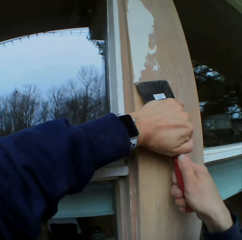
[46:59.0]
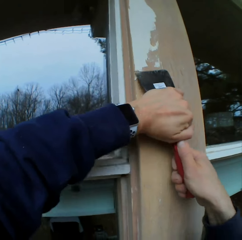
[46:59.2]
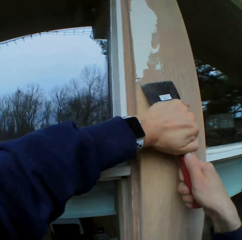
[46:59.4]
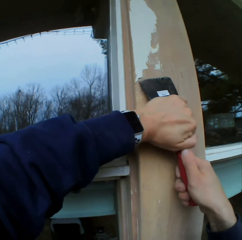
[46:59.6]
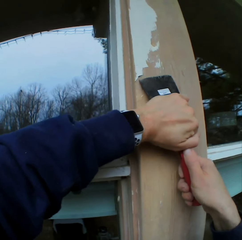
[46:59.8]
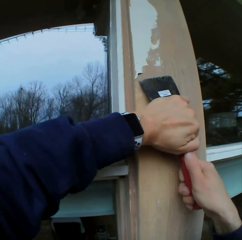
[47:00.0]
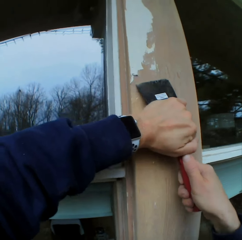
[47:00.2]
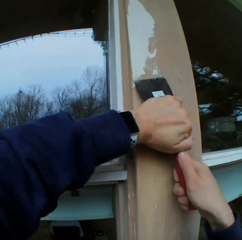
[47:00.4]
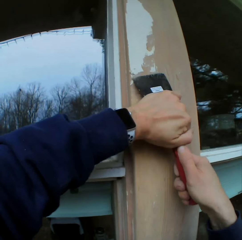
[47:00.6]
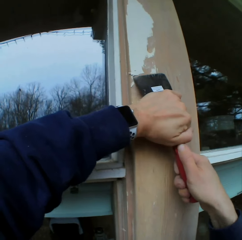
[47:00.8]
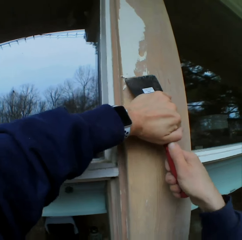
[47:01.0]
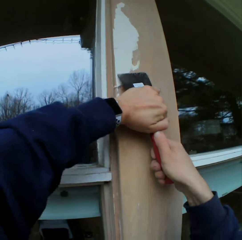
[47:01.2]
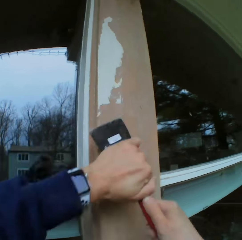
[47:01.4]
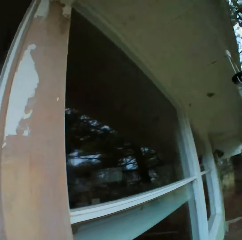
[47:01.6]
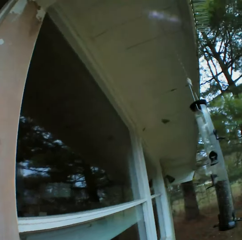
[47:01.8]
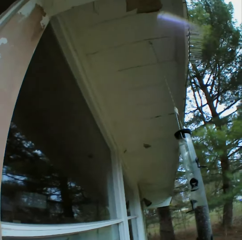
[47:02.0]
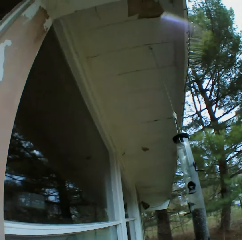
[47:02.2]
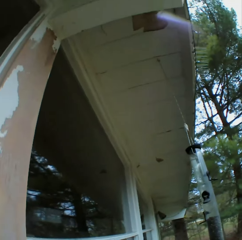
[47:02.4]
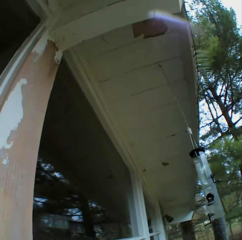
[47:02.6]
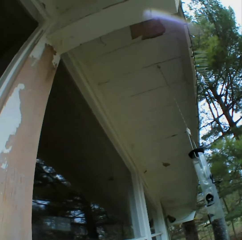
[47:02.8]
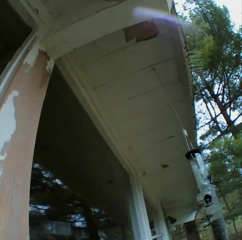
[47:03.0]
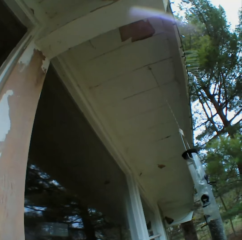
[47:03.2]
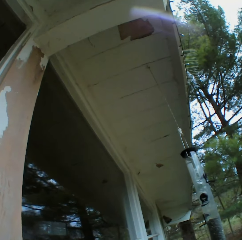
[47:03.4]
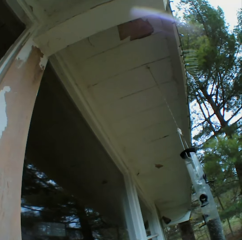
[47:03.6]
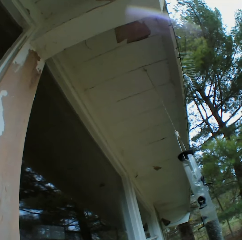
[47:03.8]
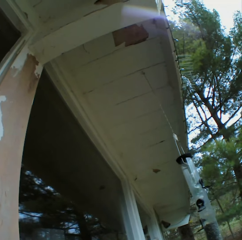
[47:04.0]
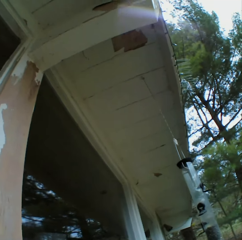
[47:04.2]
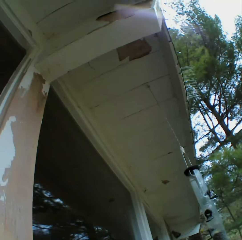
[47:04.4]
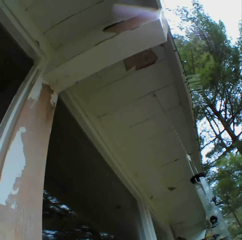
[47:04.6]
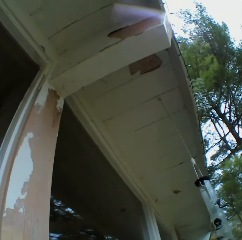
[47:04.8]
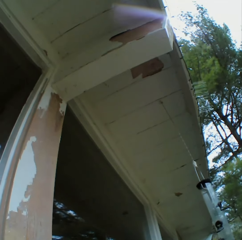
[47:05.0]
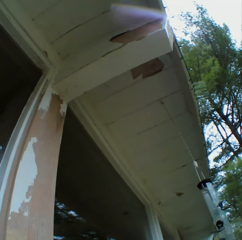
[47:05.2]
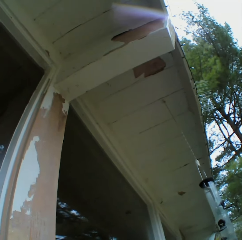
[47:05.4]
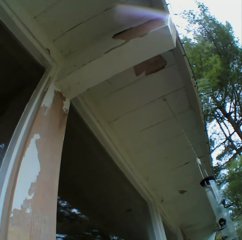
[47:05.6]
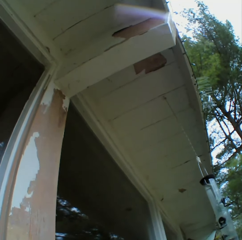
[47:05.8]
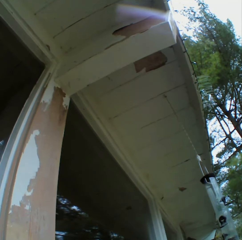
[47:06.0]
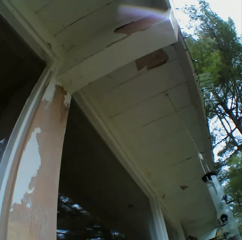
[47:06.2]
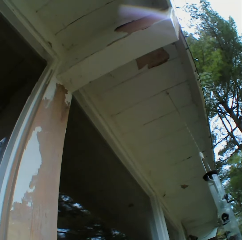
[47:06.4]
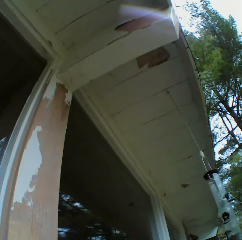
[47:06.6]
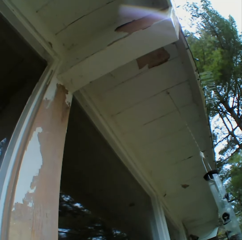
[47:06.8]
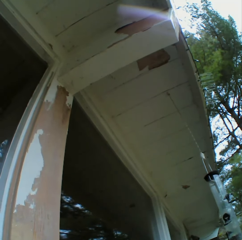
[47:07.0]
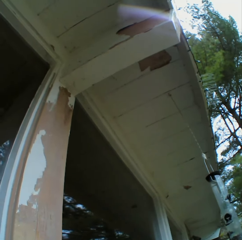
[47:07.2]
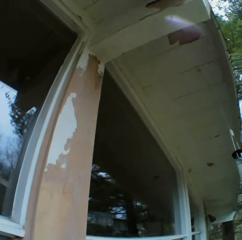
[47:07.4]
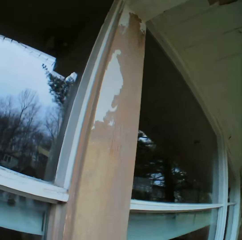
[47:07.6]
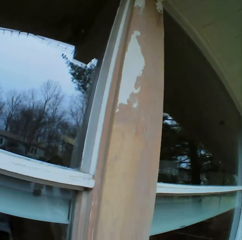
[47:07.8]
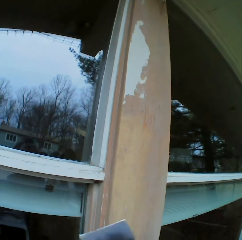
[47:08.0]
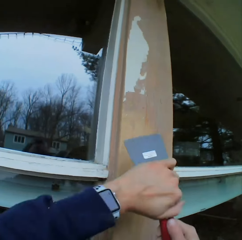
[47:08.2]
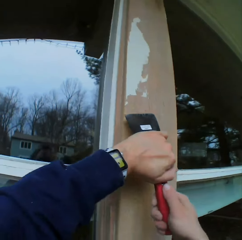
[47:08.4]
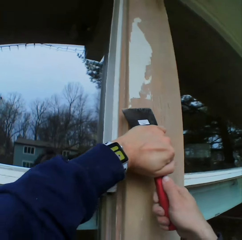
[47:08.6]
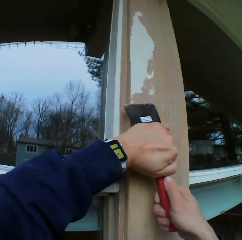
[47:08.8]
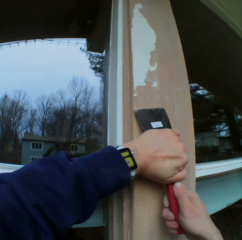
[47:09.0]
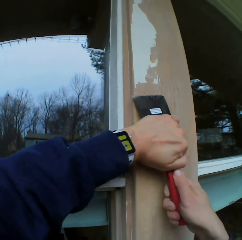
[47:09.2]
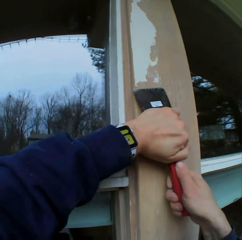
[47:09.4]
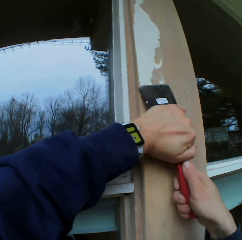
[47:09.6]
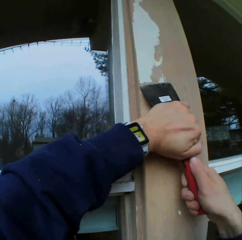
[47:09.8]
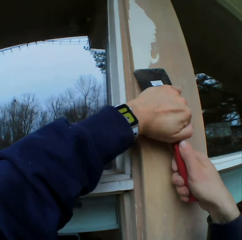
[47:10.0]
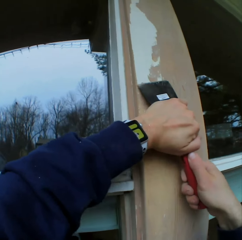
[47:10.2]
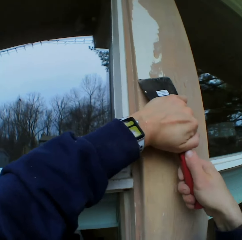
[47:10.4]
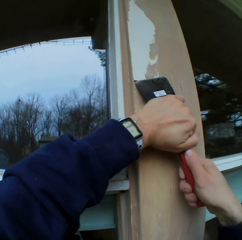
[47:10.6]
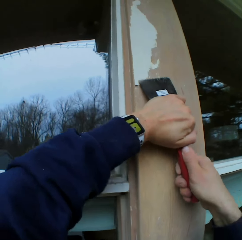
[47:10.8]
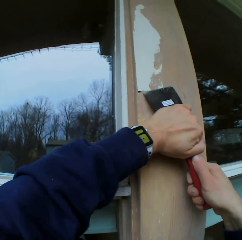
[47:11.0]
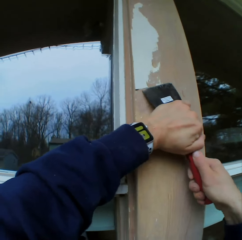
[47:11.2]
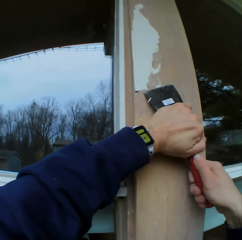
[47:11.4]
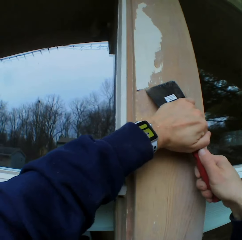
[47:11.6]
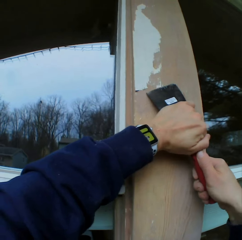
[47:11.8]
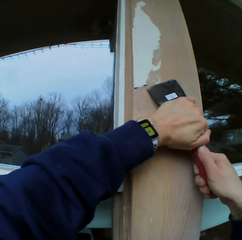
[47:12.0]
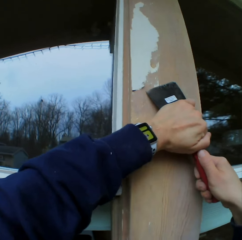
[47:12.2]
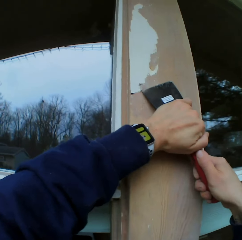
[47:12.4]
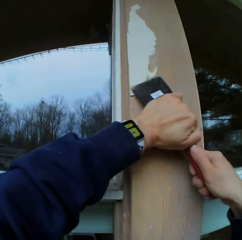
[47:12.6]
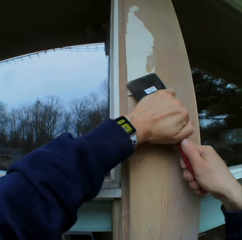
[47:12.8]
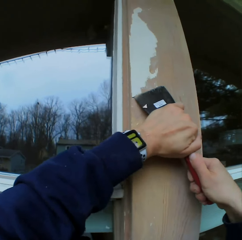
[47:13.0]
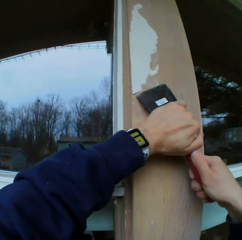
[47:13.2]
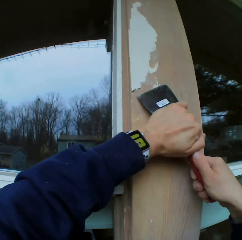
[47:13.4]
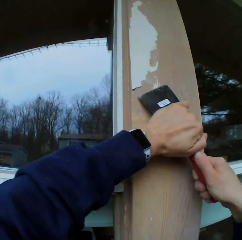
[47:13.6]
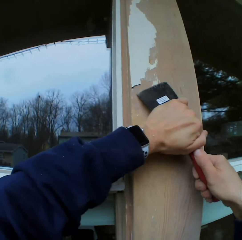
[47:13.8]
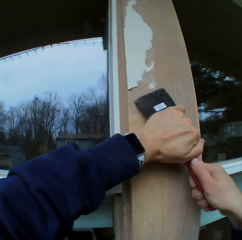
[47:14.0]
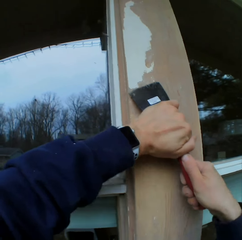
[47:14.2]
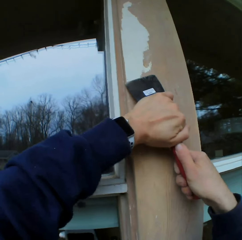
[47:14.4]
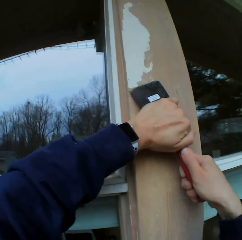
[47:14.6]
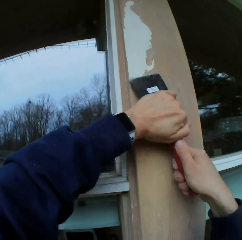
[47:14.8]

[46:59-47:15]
The camera wearer looks around. They hold the scraper. They stare at the roof. They look around. They remove the paint on the wooden bar with a chisel.

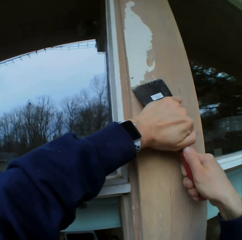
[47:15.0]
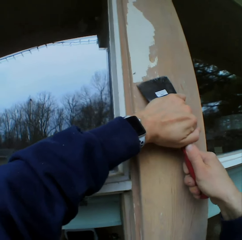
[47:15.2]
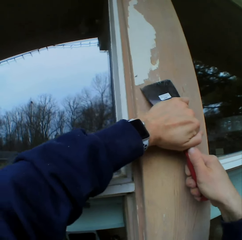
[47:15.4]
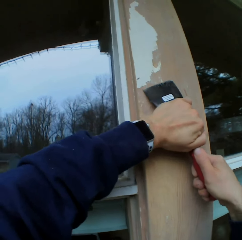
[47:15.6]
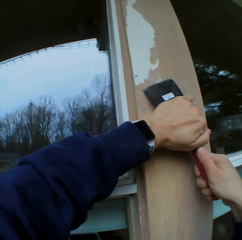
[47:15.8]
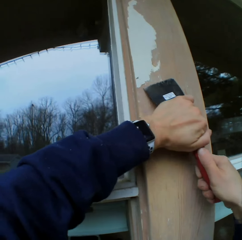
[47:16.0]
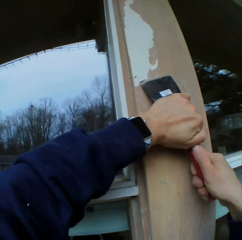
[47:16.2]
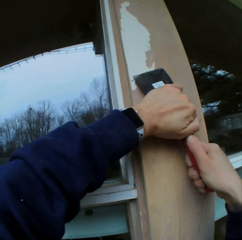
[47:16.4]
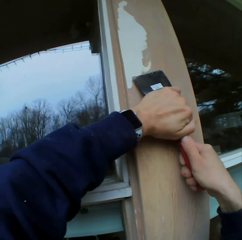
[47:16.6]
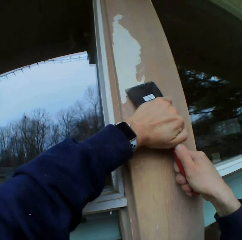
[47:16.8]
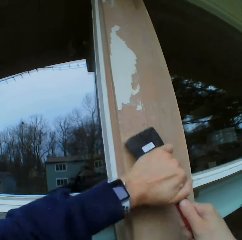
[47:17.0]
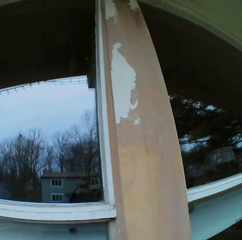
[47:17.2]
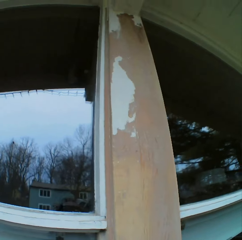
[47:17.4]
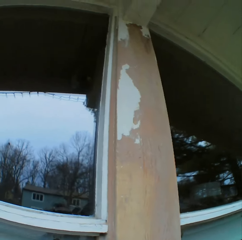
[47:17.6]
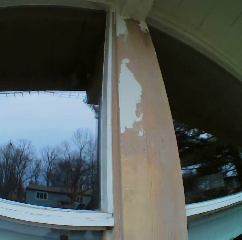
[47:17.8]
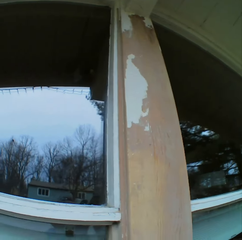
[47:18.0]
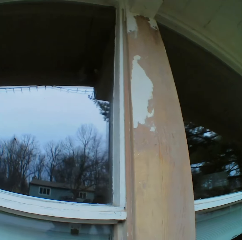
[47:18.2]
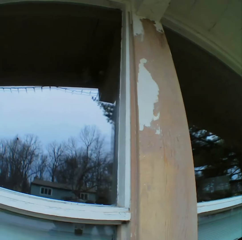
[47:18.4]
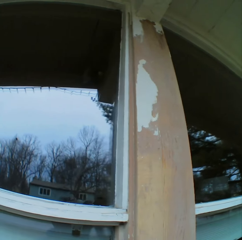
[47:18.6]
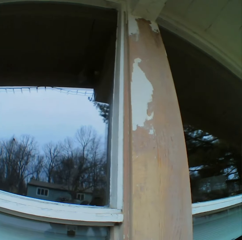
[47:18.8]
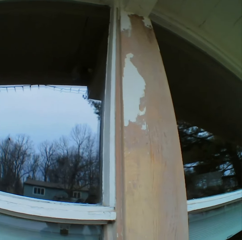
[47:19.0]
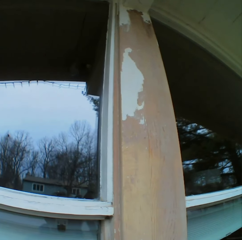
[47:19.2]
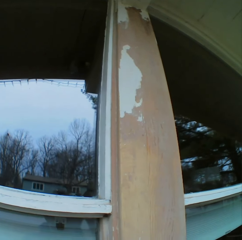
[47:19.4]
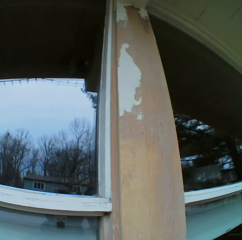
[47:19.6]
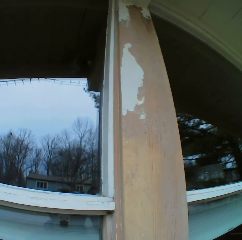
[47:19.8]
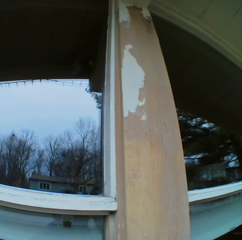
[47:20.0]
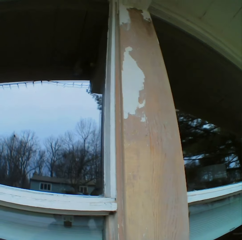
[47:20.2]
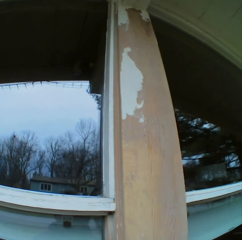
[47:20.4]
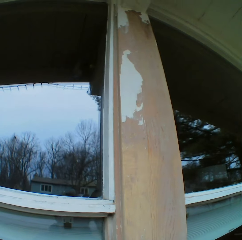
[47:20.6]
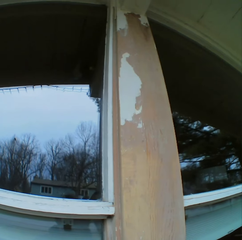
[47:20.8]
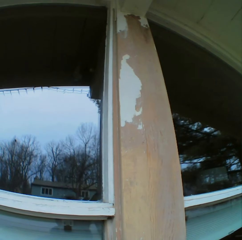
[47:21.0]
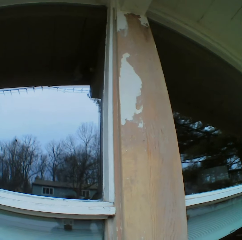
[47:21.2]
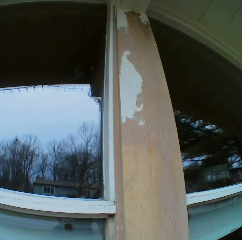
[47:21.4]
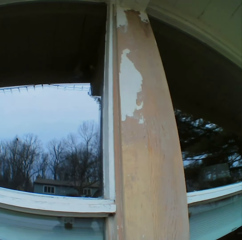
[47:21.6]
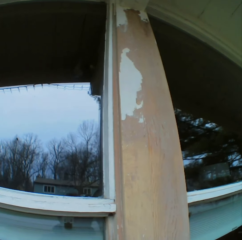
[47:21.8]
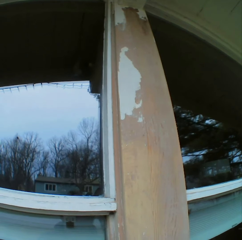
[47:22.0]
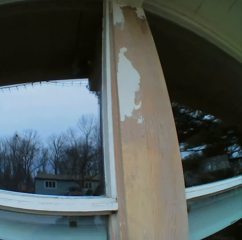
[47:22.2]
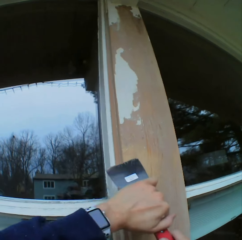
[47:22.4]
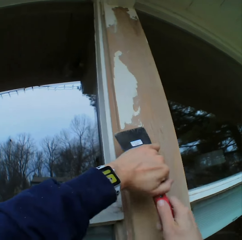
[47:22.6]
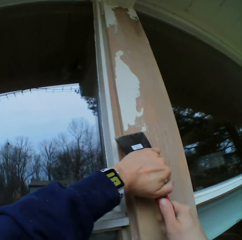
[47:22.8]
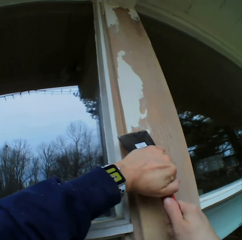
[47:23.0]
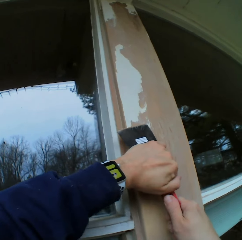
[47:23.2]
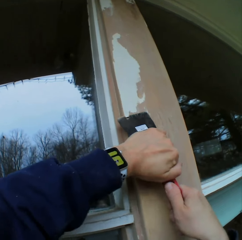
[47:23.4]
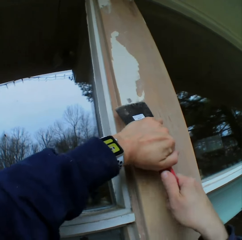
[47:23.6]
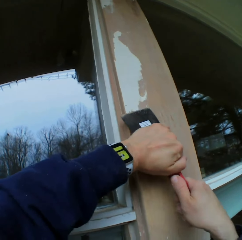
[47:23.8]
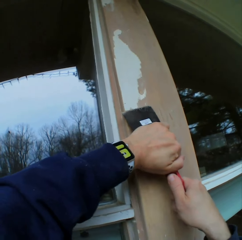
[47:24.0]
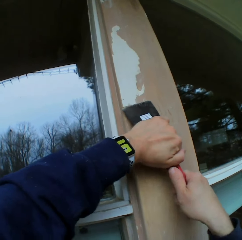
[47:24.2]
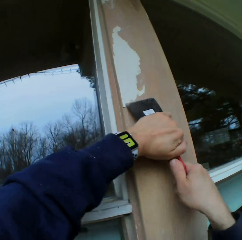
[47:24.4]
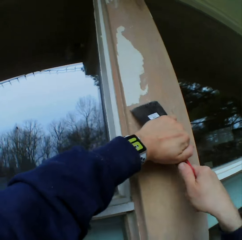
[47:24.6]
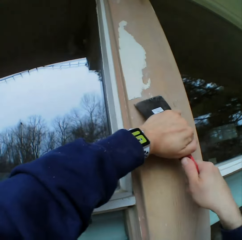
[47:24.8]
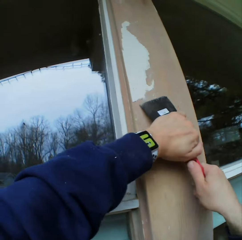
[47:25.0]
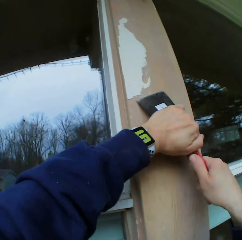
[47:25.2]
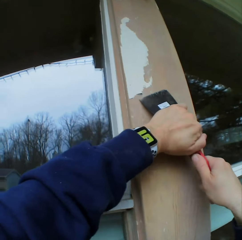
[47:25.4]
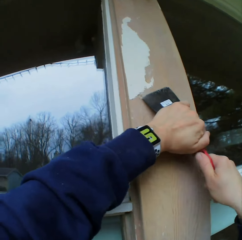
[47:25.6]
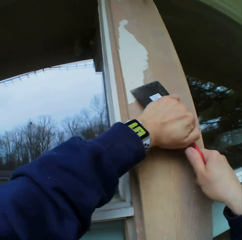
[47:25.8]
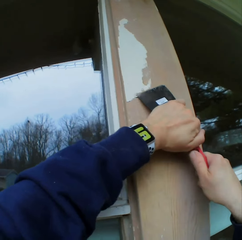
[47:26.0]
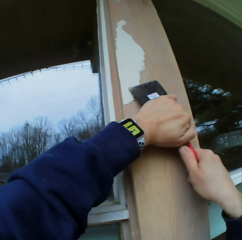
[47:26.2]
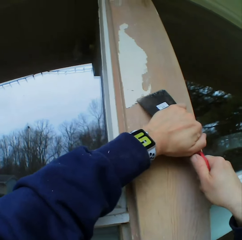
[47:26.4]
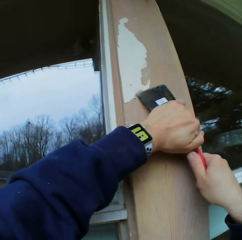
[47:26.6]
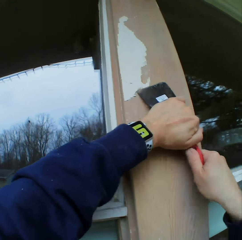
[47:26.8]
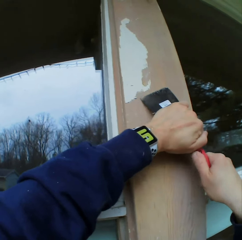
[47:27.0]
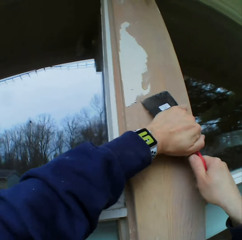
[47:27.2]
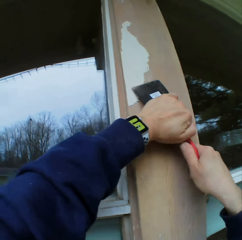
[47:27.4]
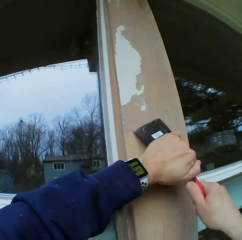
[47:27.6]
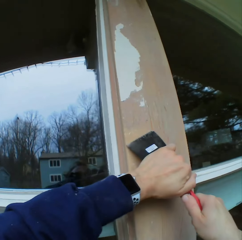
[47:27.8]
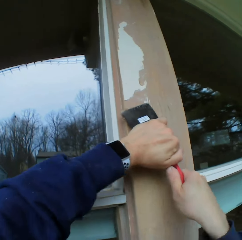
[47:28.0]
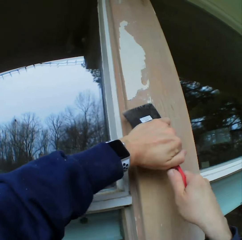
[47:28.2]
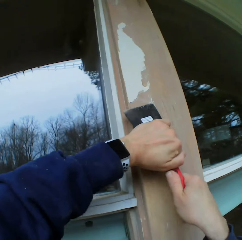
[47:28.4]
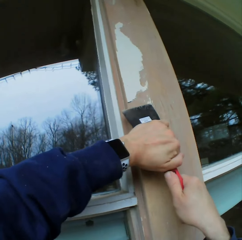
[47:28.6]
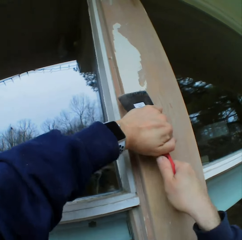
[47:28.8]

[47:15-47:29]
The camera wearer stares at the paint on the wooden bar. They hold the scraper. They remove the paint on the wooden bar with a chisel.
